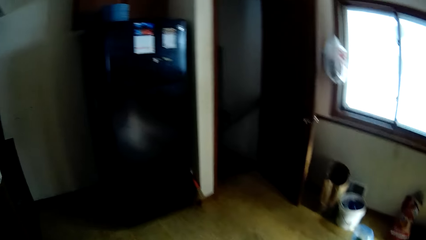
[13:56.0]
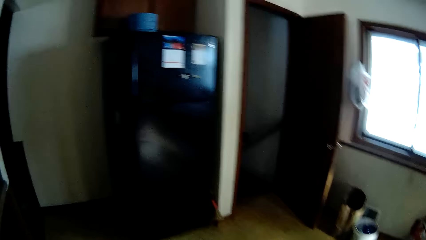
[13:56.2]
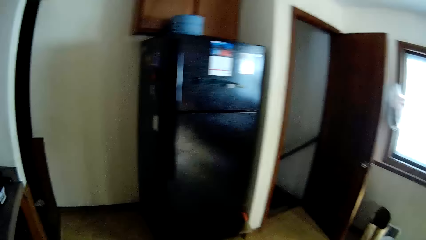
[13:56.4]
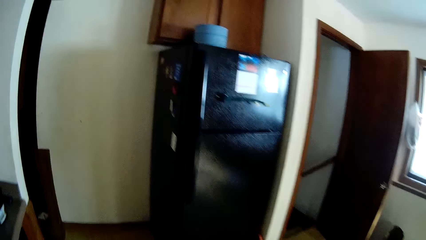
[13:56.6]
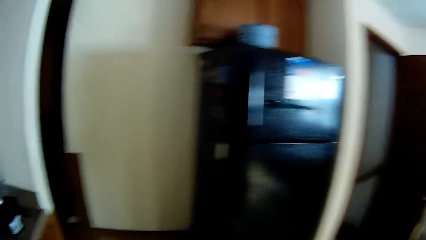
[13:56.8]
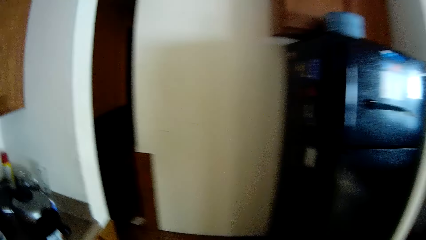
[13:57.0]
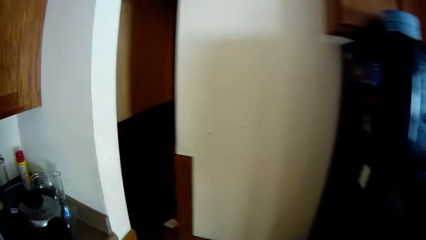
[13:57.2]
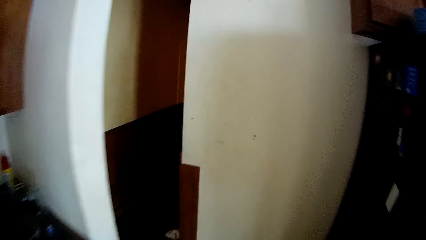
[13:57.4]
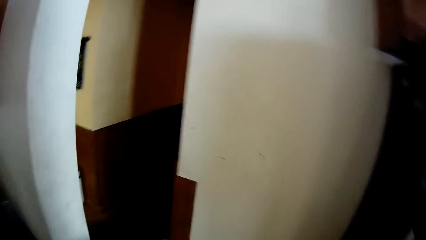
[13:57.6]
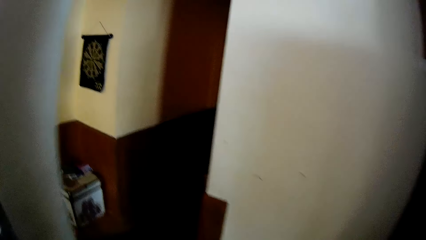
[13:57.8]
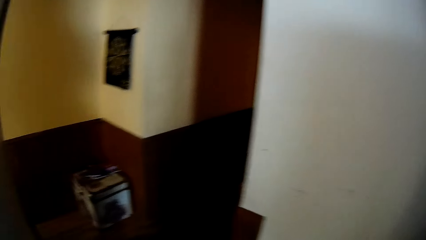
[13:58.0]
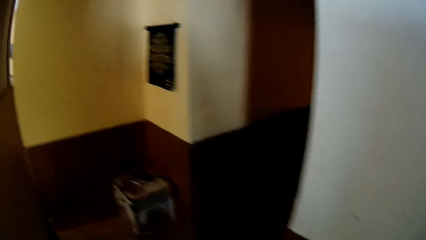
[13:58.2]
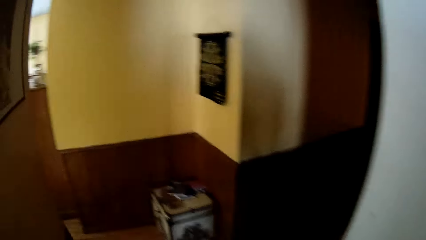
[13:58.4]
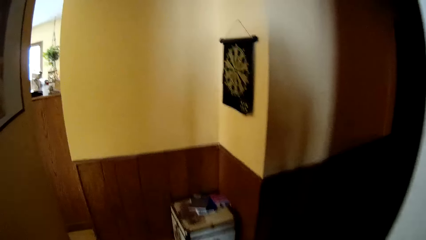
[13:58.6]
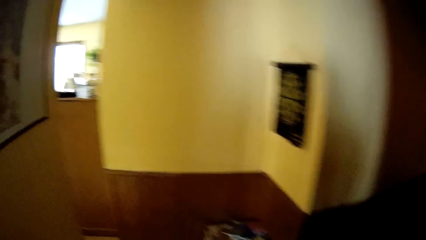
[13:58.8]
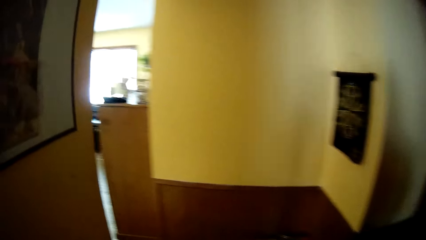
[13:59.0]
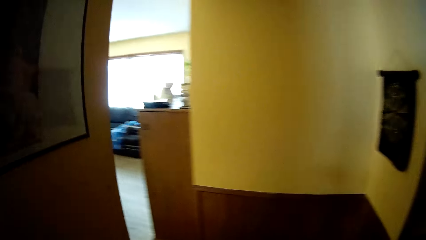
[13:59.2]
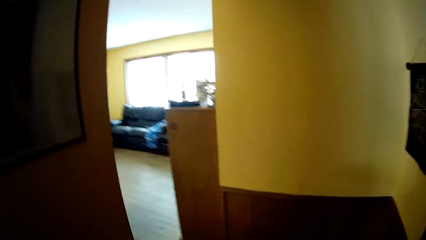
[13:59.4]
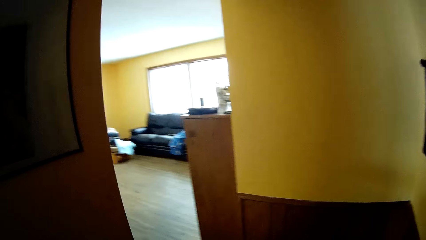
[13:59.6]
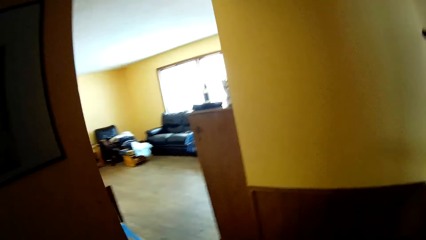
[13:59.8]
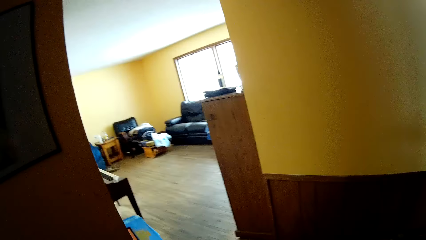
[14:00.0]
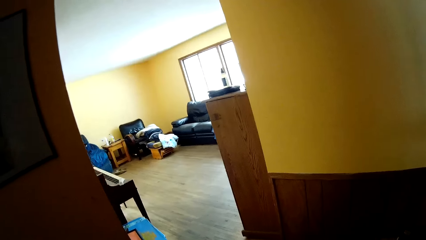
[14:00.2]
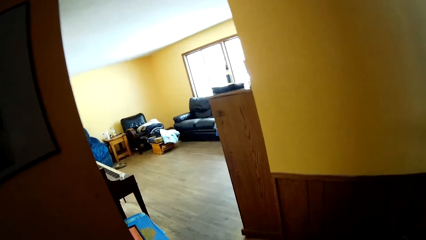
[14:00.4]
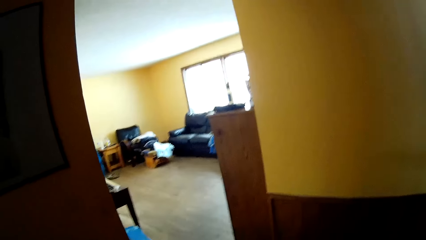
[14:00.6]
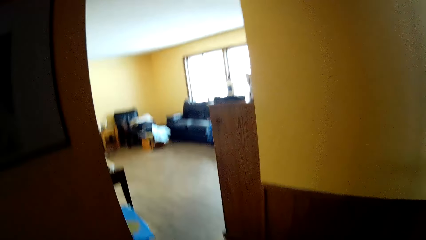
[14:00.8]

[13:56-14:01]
The camera wearer walks around the room.

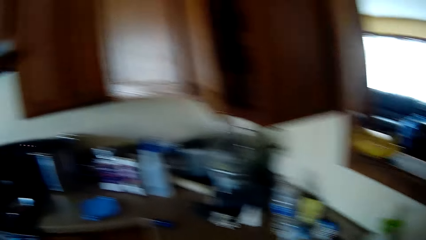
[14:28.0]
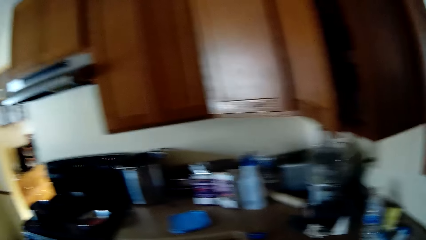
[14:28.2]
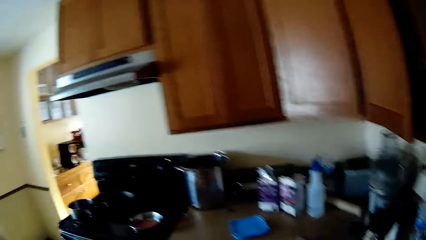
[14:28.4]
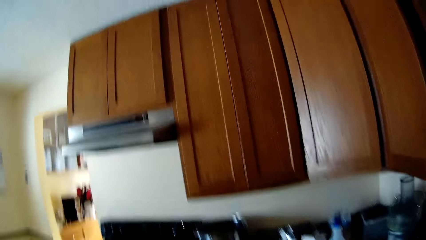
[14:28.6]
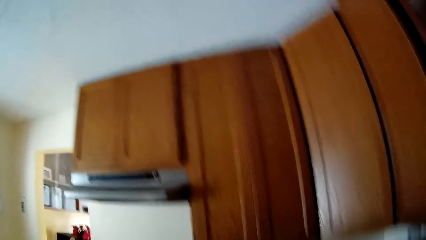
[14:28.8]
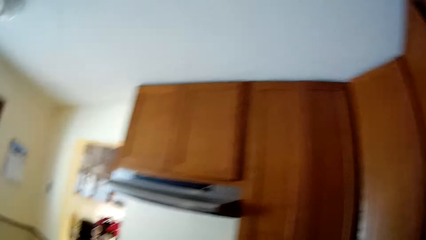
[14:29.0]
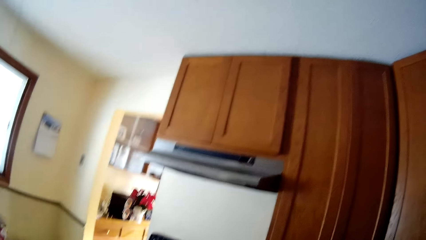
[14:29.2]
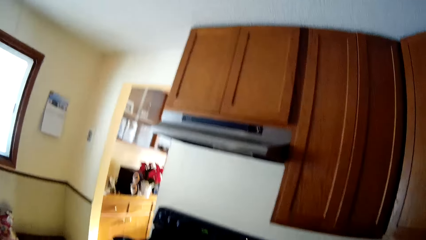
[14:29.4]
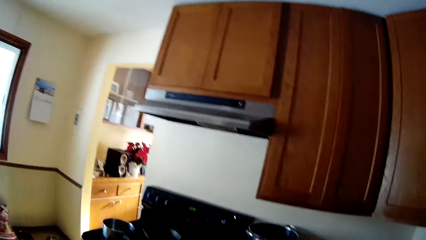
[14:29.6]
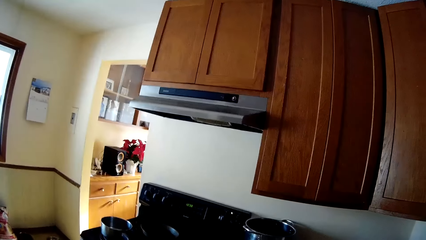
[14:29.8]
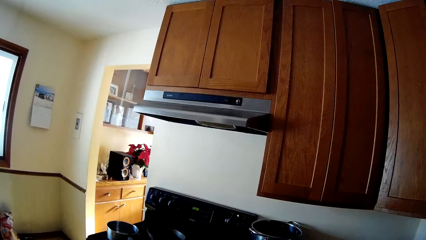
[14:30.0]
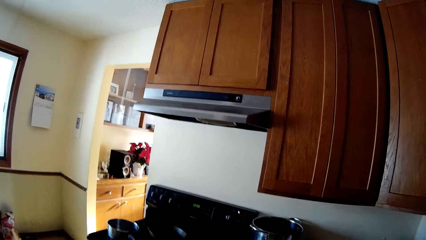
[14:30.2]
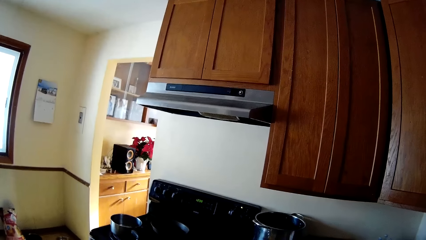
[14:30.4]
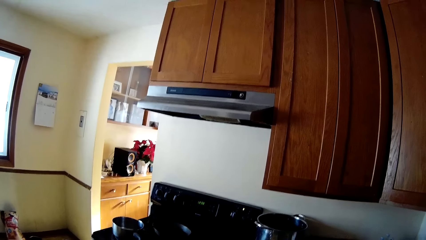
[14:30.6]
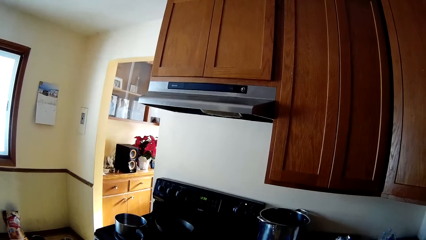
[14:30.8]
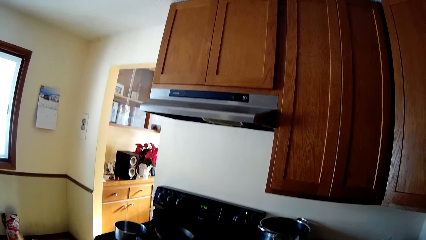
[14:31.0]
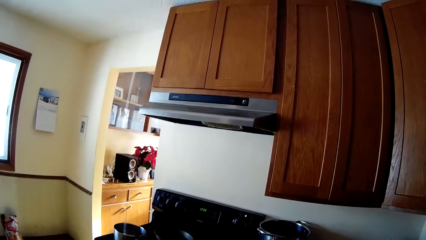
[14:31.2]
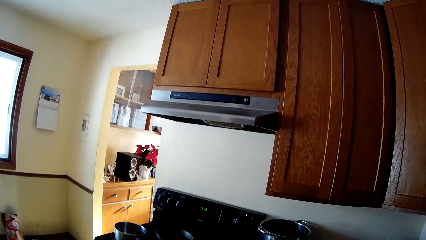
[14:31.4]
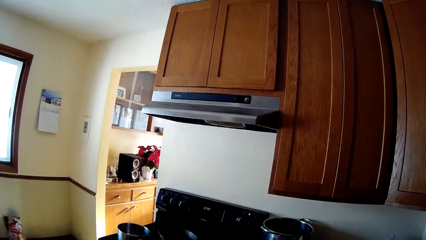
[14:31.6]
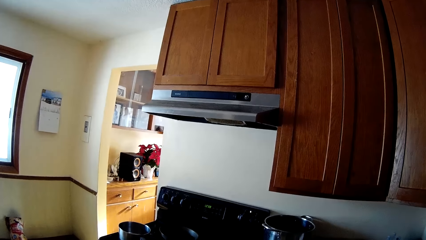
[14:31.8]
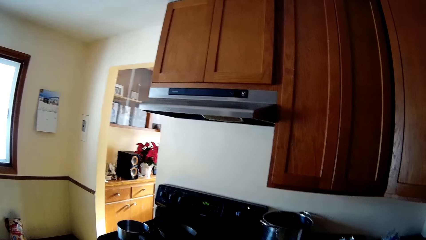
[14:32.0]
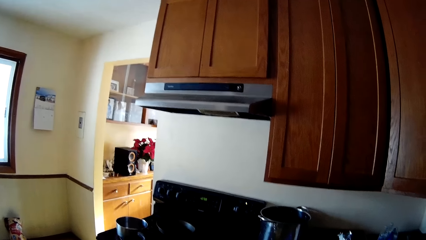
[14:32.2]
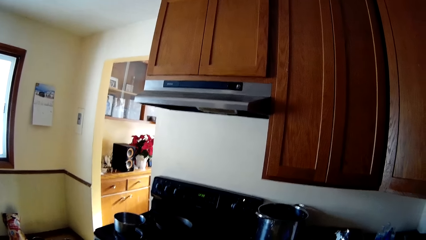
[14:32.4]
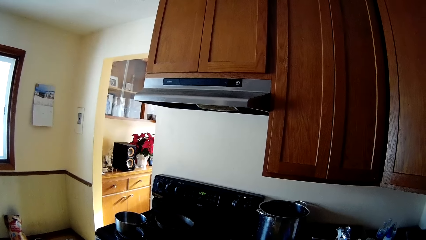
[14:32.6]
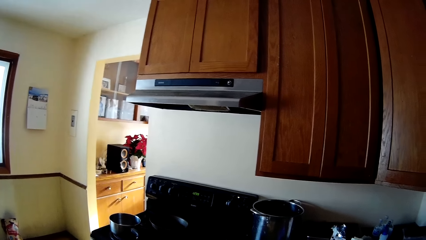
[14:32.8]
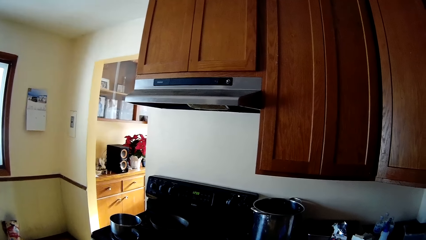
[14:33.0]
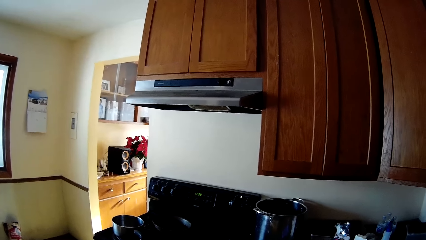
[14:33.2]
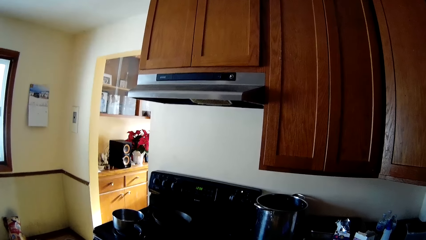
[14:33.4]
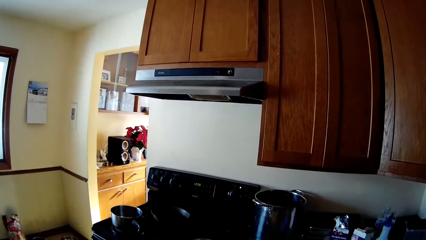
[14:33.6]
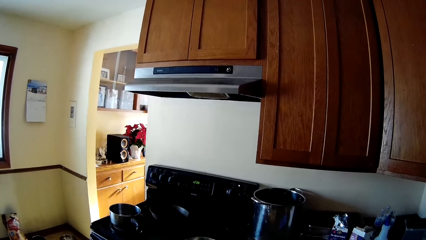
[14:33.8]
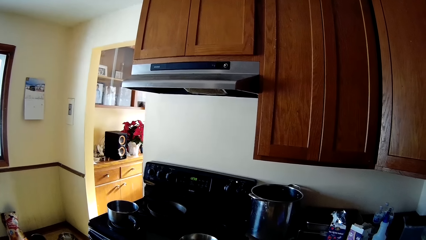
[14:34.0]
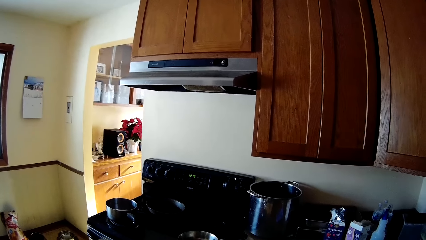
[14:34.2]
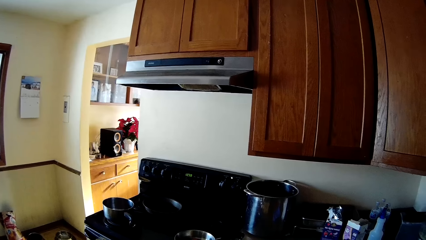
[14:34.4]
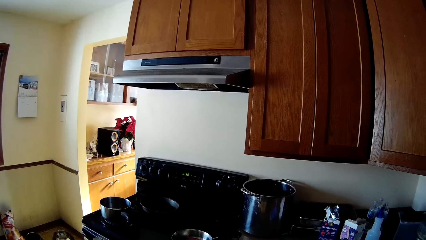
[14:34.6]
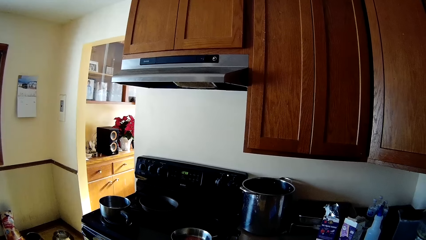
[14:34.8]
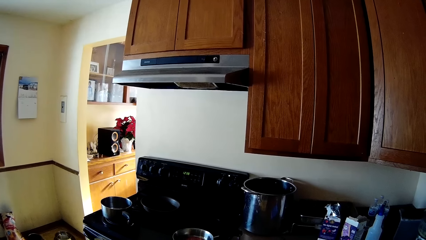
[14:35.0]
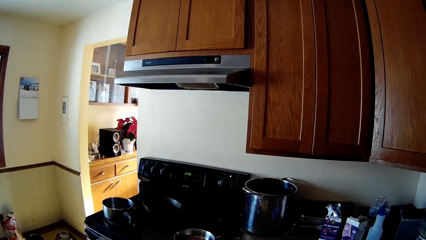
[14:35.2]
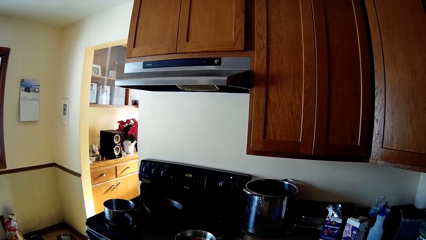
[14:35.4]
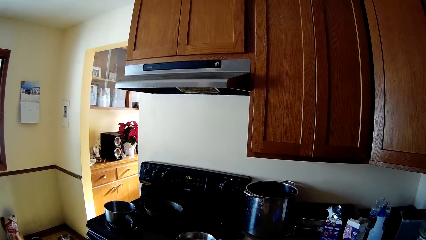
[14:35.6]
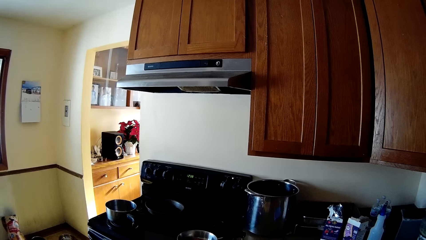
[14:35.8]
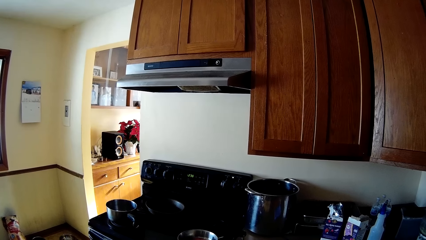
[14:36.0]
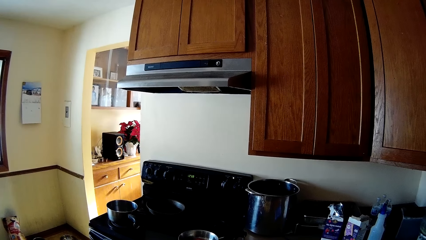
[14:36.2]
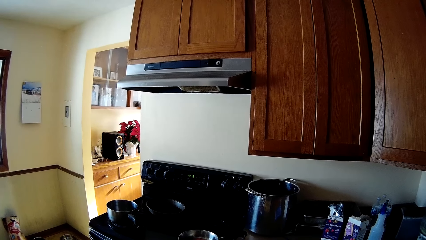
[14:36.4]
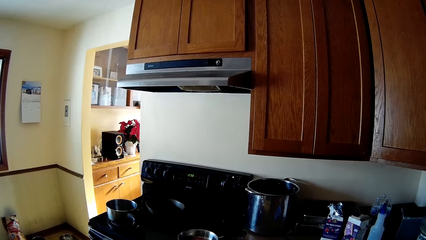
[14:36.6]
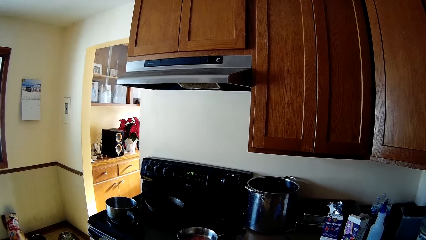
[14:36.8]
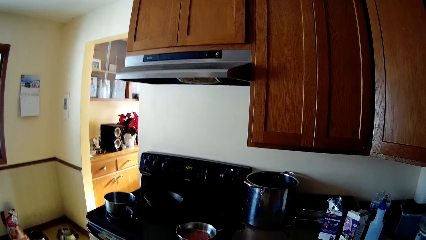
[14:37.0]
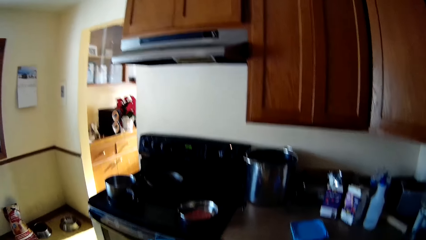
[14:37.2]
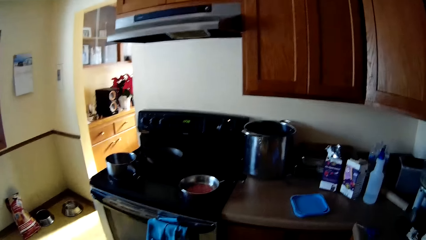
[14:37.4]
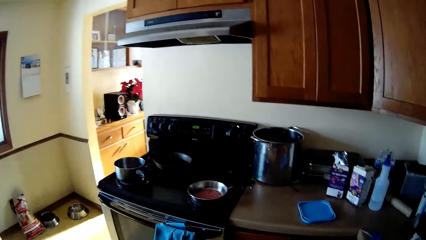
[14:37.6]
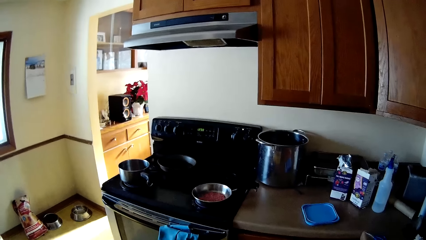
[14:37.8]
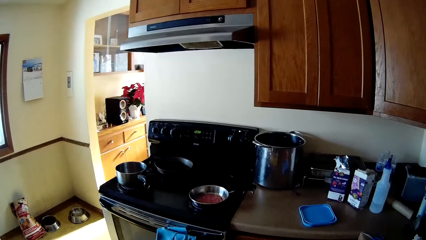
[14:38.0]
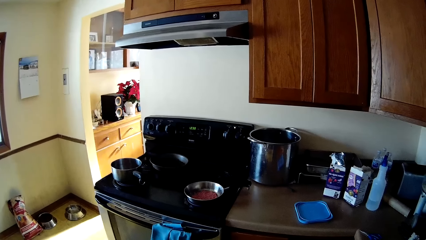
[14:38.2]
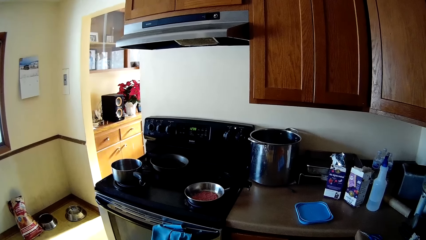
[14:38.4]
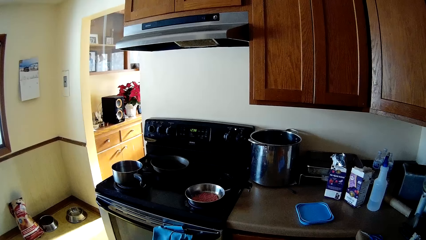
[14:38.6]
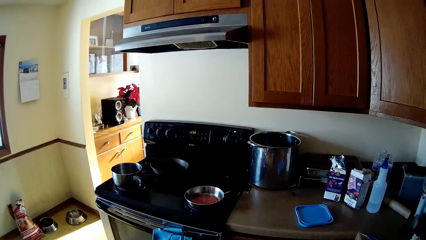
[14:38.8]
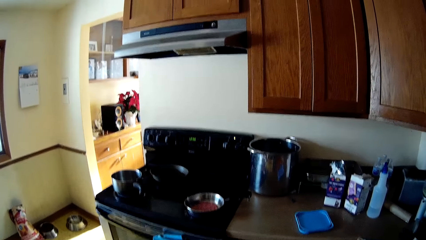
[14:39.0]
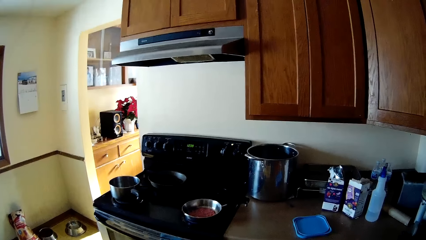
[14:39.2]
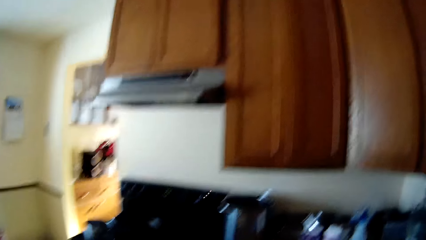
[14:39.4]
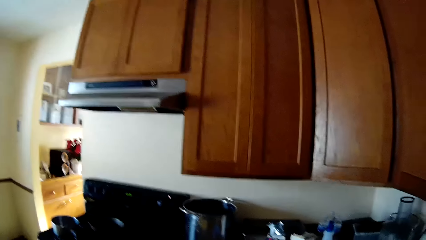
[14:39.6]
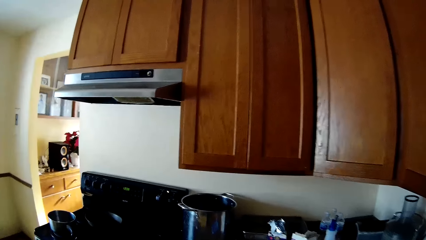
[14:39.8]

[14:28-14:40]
The camera wearer moves around. They look around.
